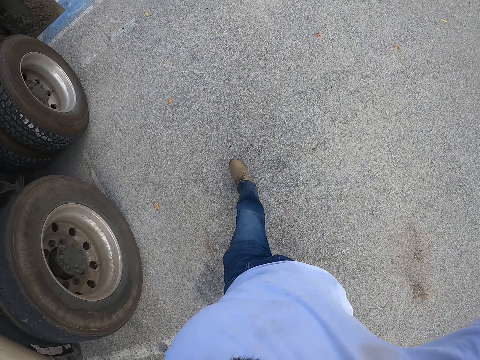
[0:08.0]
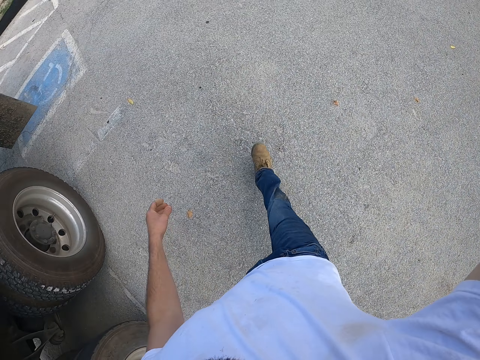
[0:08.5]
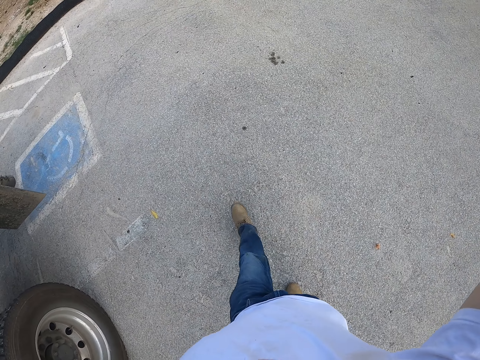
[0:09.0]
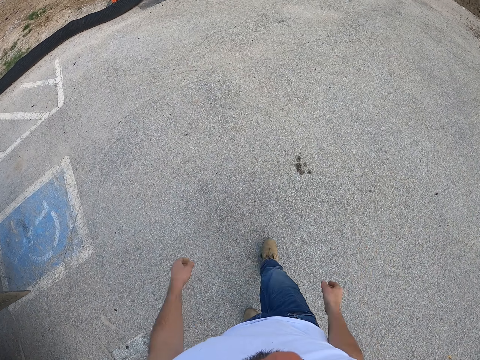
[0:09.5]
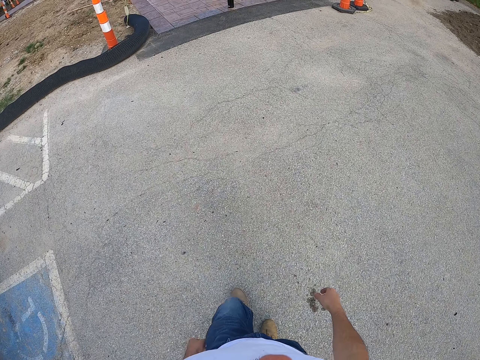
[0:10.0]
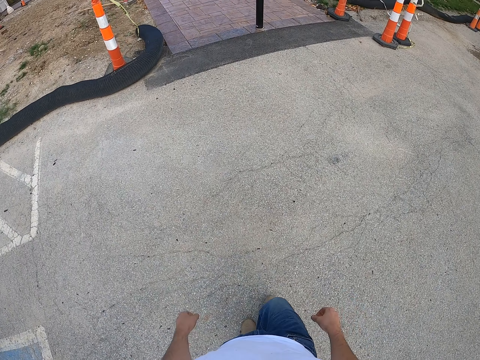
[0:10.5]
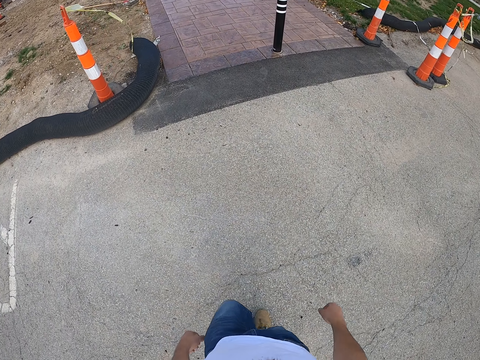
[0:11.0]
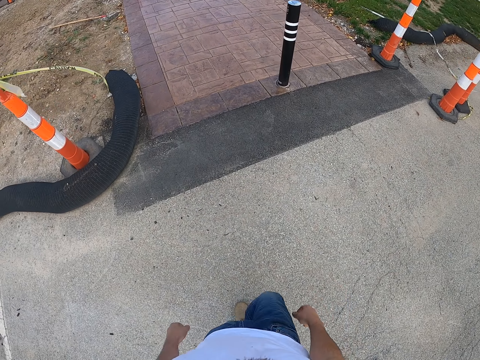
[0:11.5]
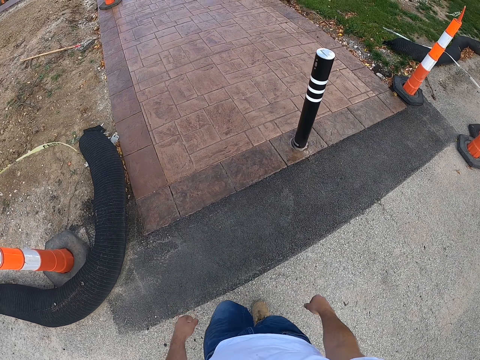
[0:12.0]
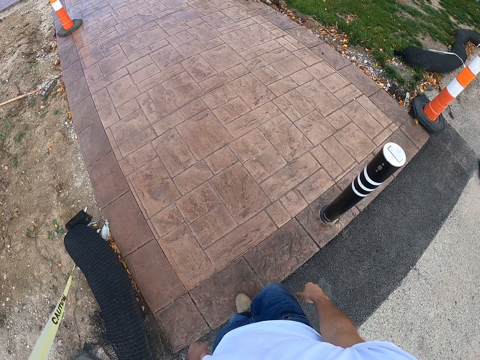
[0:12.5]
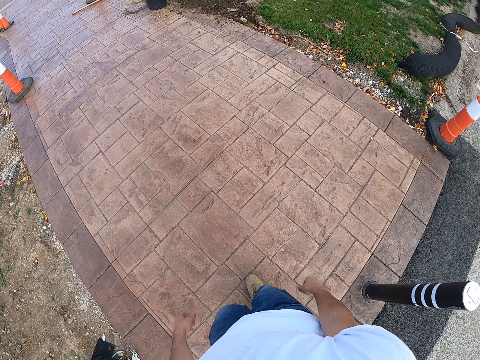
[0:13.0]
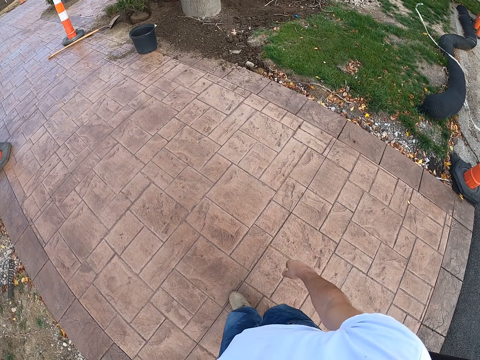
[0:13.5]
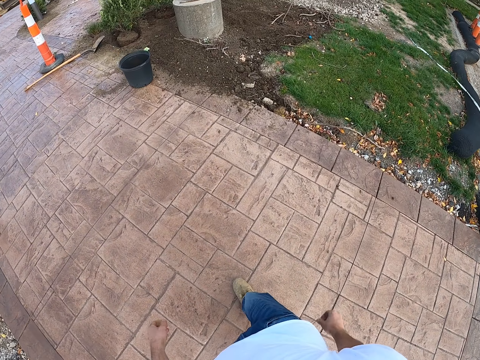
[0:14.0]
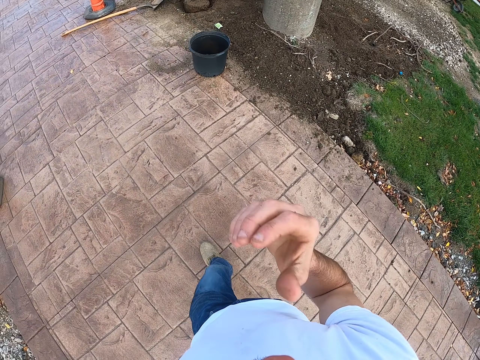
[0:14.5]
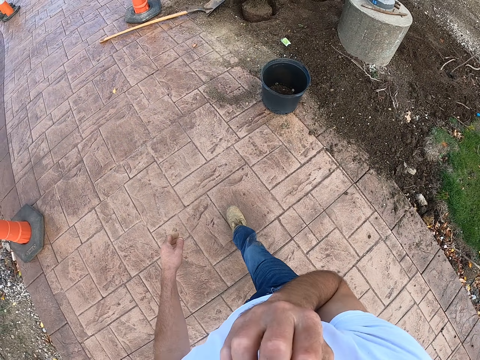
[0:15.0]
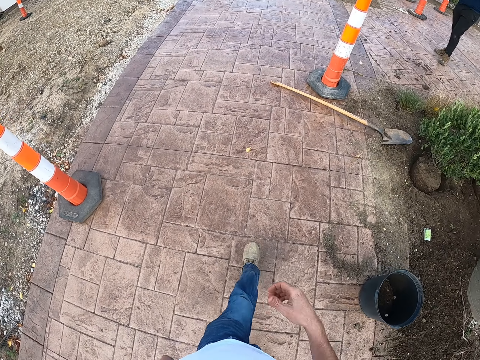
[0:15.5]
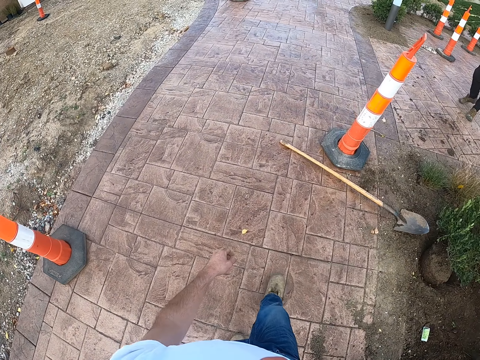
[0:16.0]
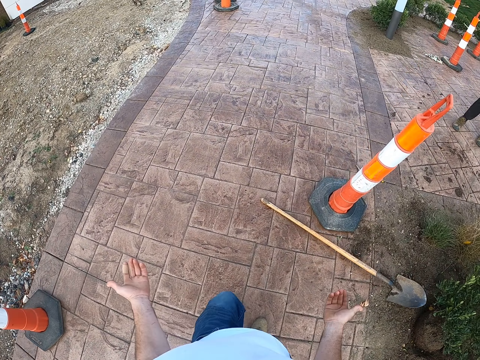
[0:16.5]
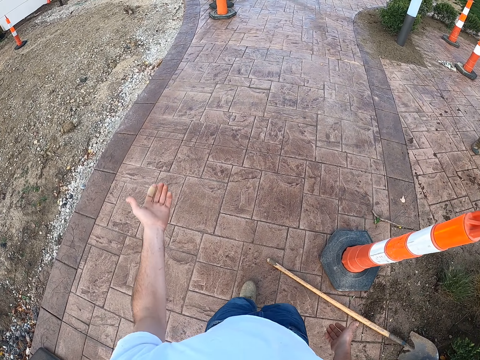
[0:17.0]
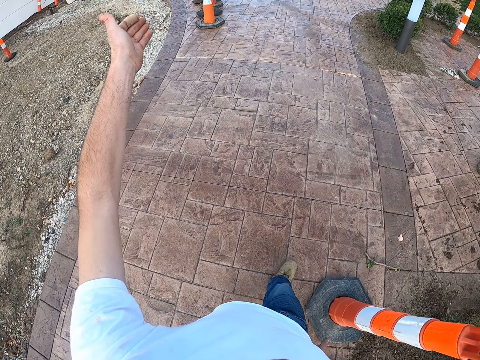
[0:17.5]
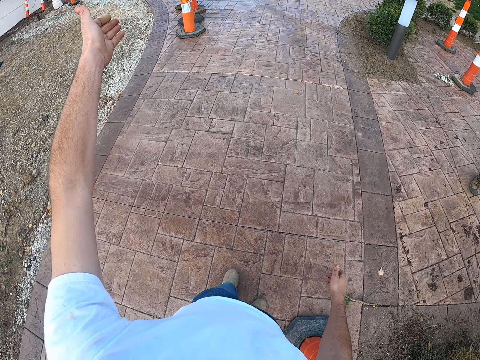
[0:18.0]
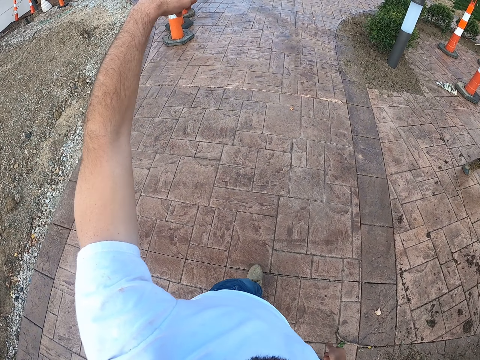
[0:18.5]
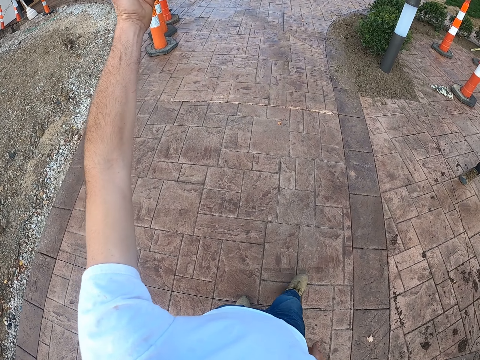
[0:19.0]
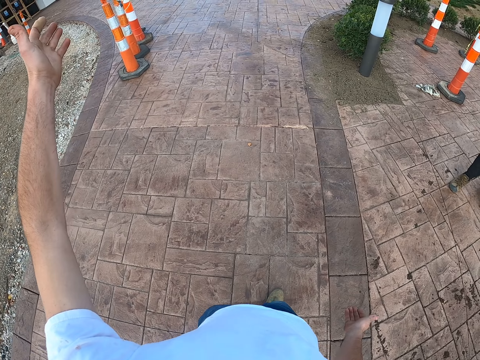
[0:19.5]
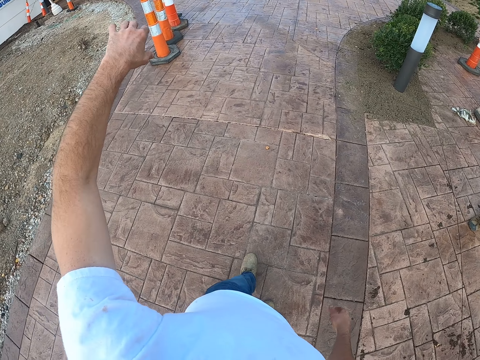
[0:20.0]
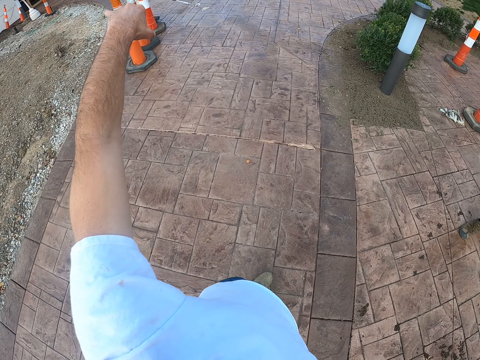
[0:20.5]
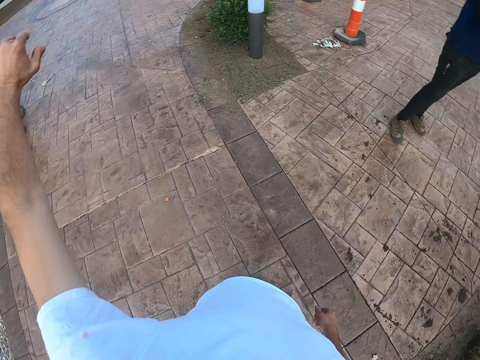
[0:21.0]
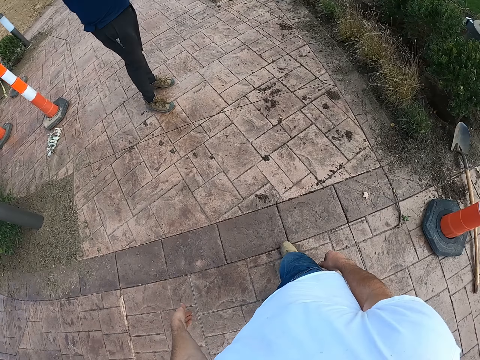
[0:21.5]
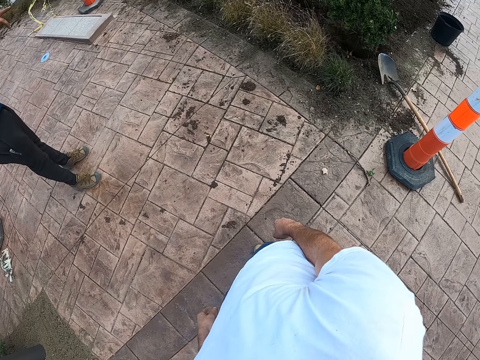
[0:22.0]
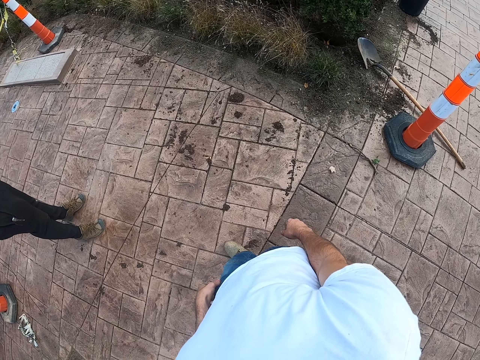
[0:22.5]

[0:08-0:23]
The camera wearer walks in the garden. They touch the nose. They talk to someone.

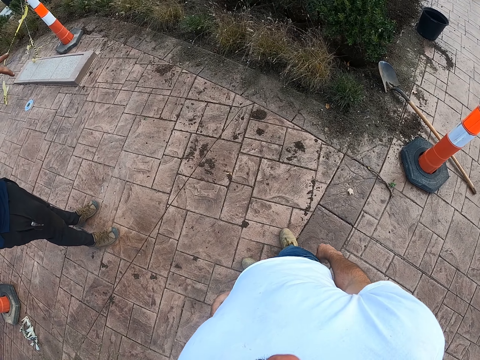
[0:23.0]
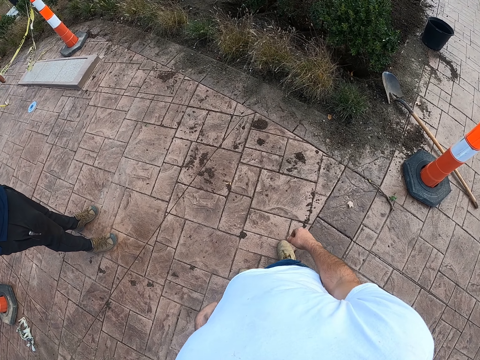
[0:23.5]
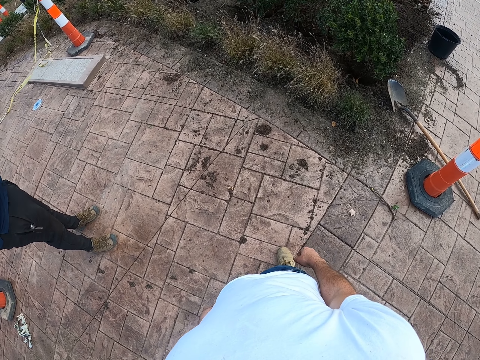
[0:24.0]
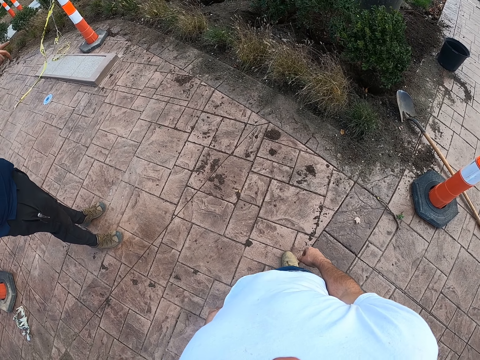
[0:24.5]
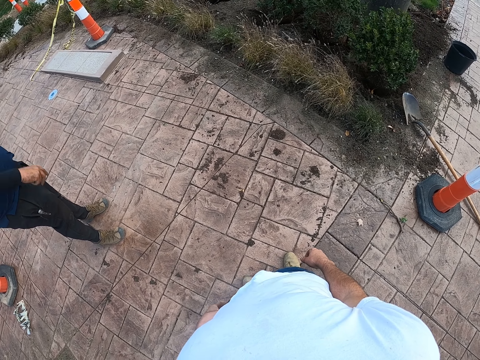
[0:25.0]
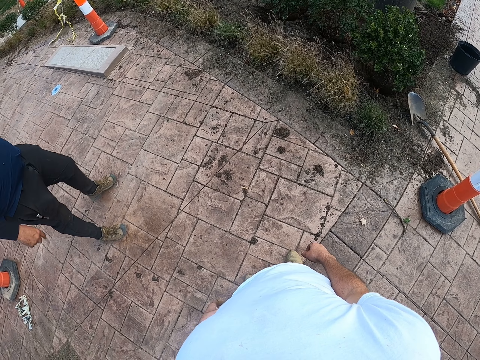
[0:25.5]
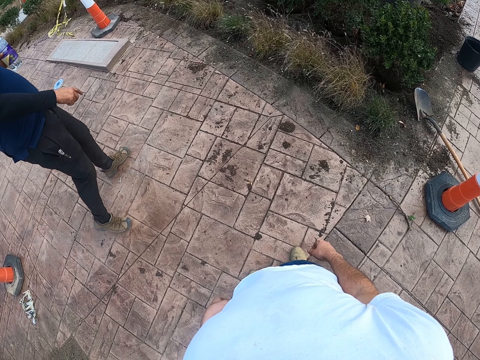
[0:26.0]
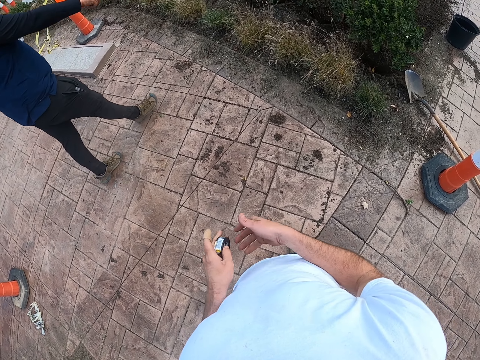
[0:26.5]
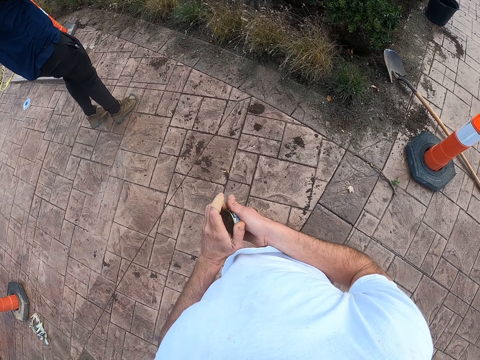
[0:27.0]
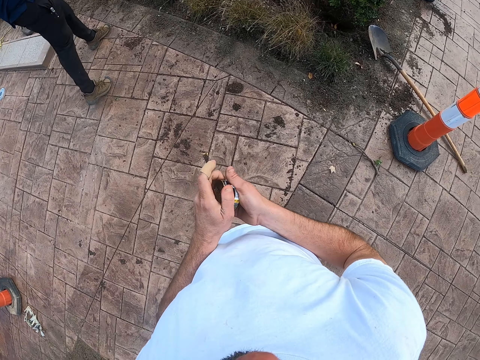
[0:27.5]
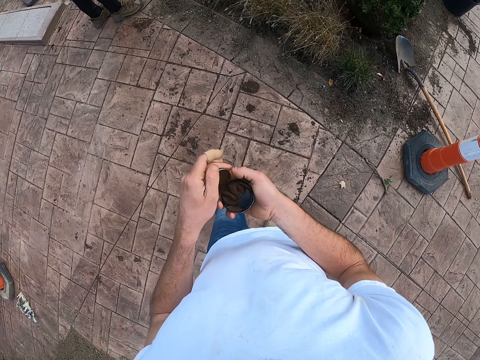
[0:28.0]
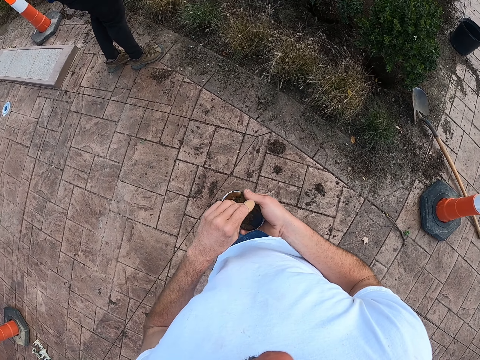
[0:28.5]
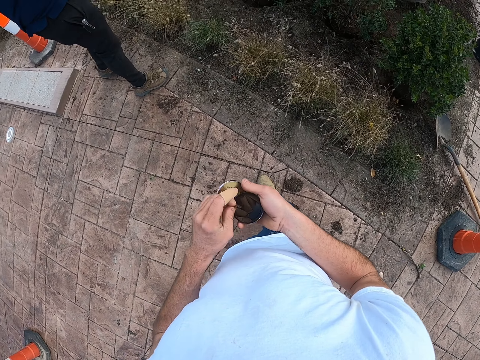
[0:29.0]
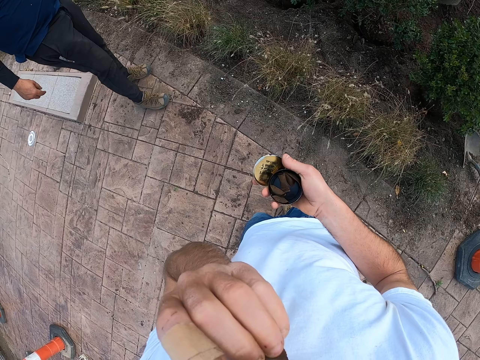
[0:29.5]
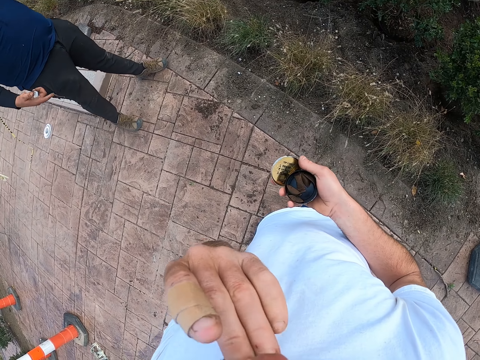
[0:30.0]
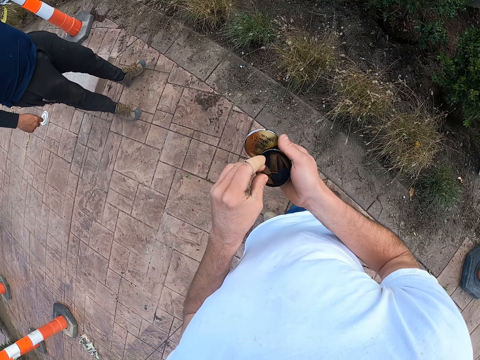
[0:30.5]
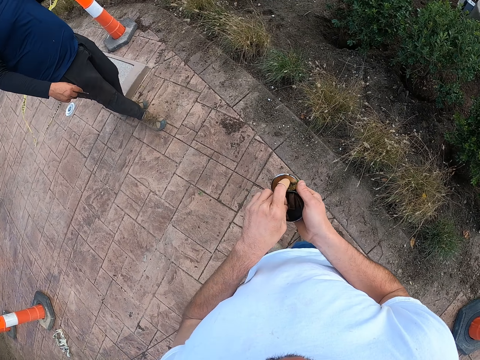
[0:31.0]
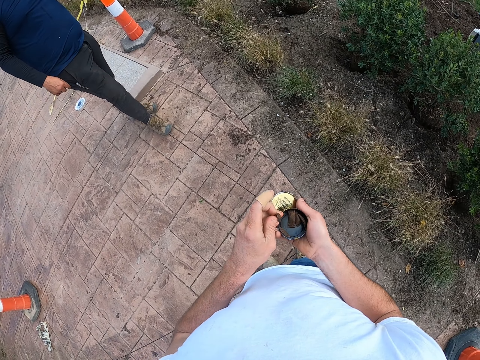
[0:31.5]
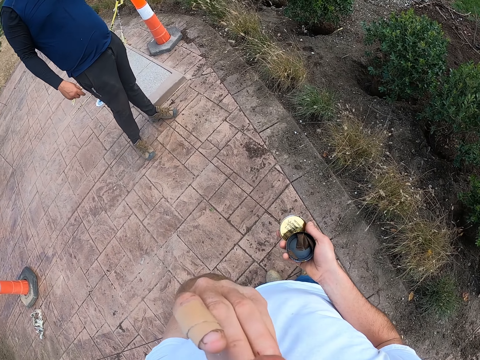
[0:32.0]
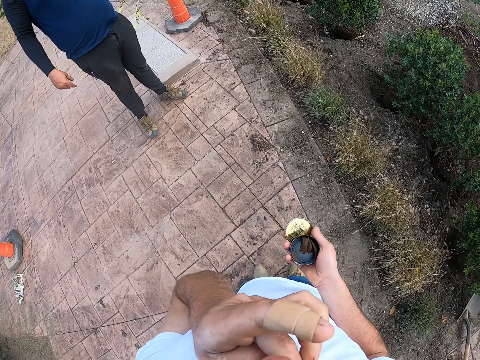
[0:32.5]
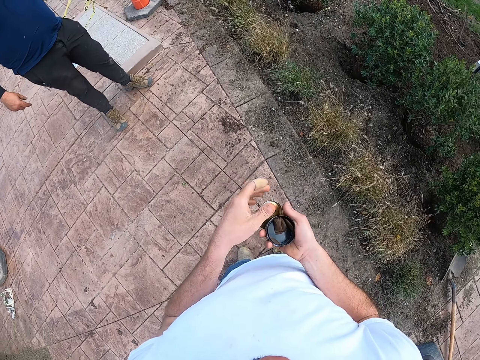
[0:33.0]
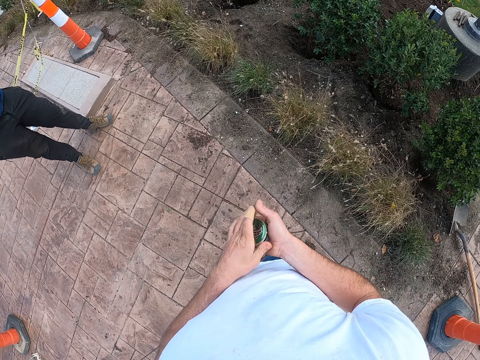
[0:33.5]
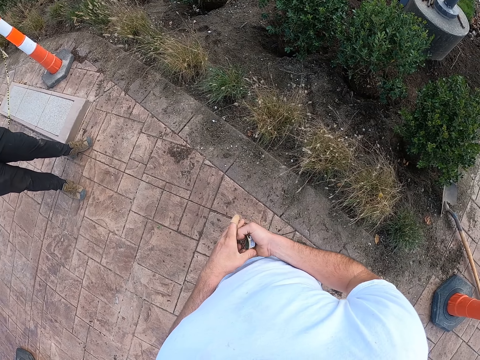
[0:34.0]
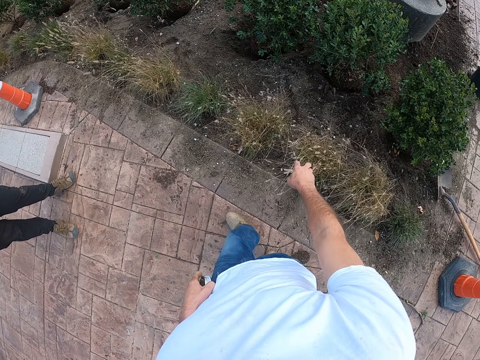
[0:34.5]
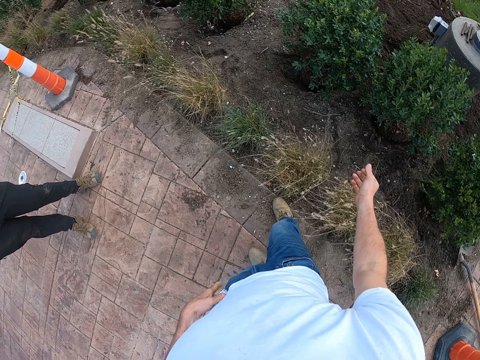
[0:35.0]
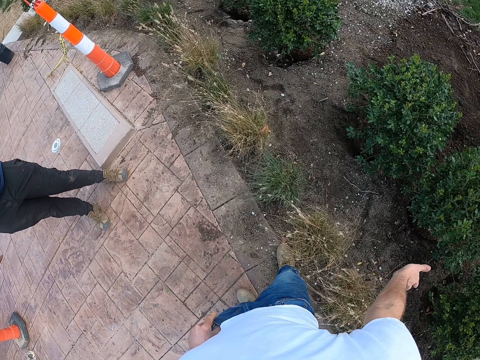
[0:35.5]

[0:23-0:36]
A man points at the floor. The camera wearer interacts with the man. They open a tin, take something and put it in the mouth. They close the tin.
